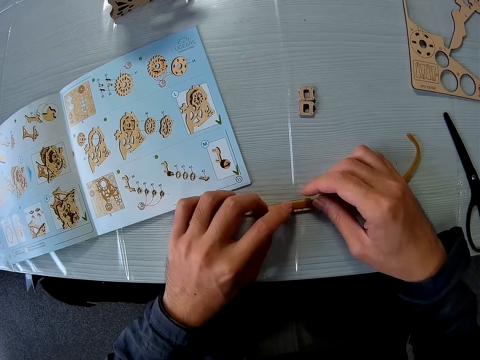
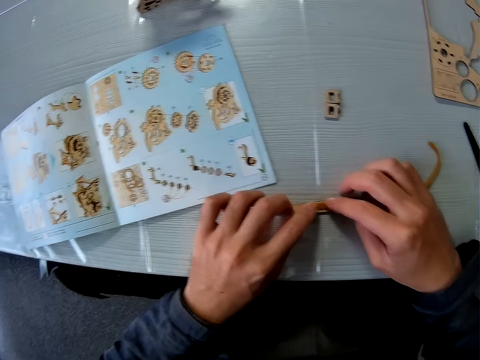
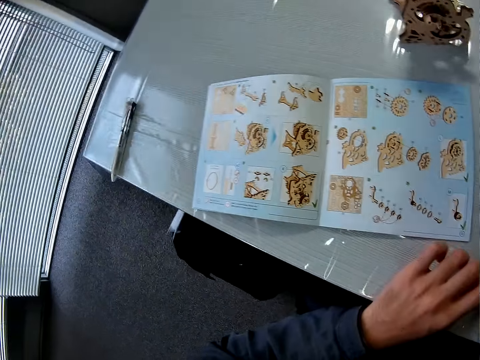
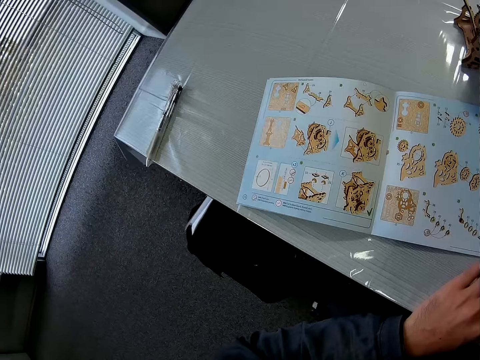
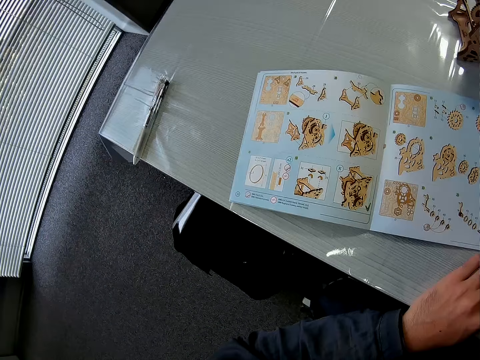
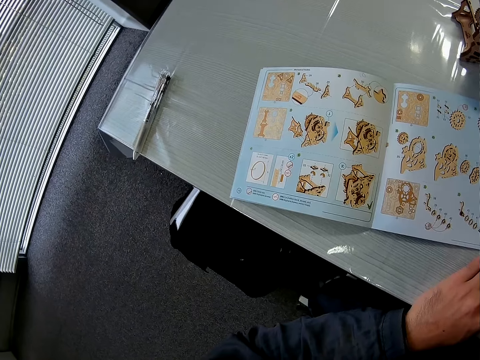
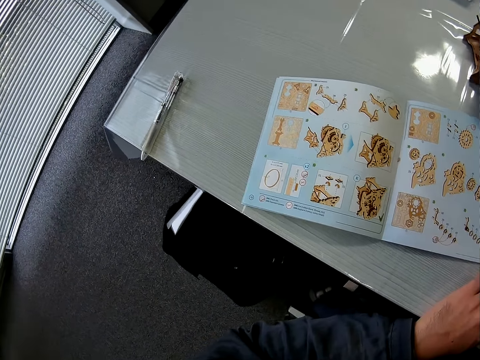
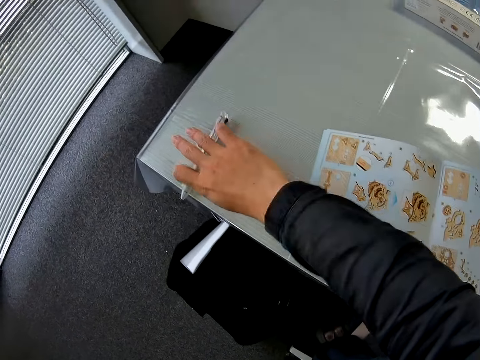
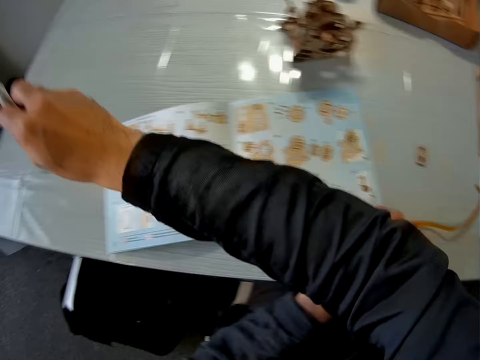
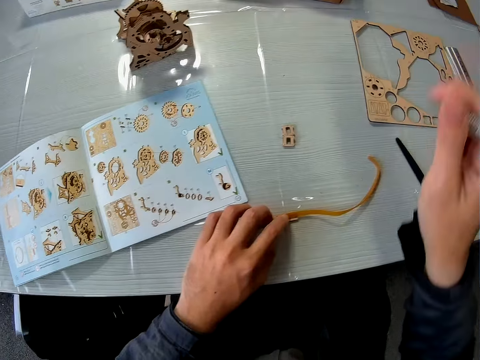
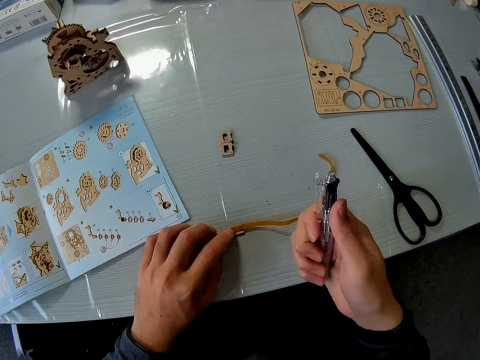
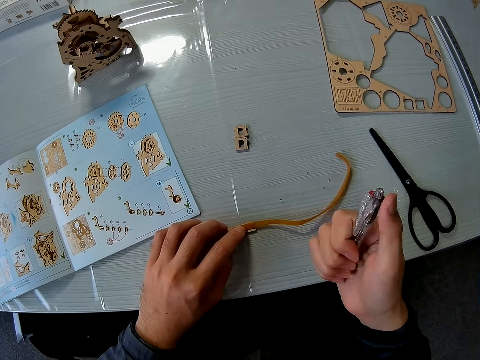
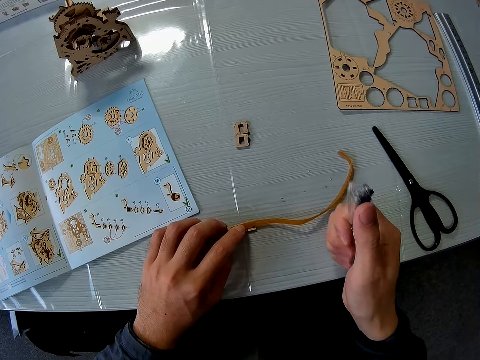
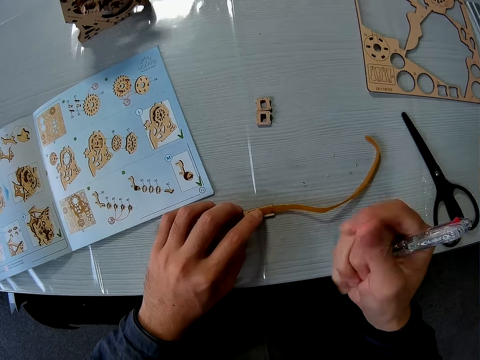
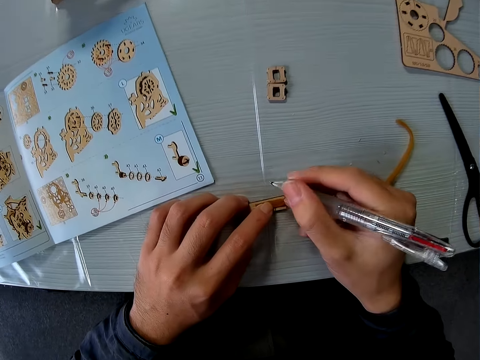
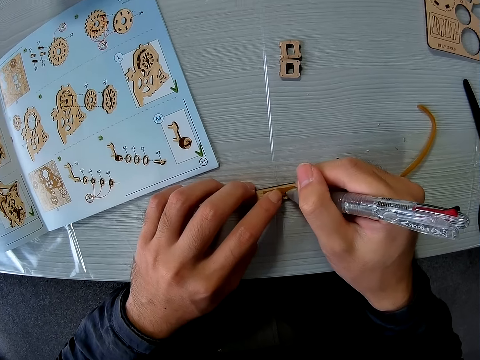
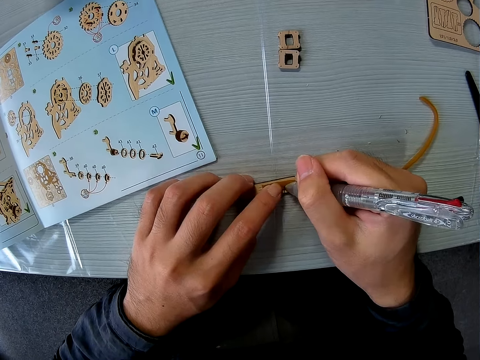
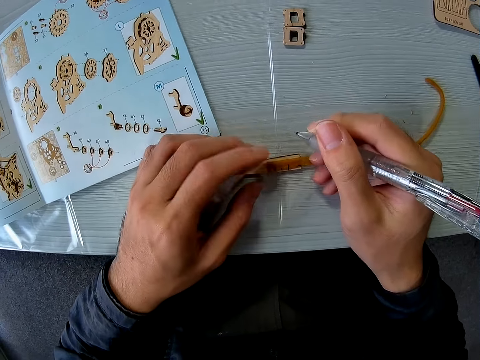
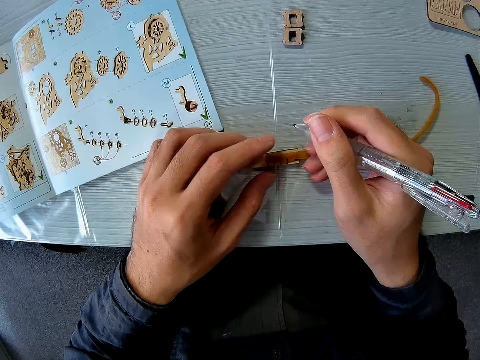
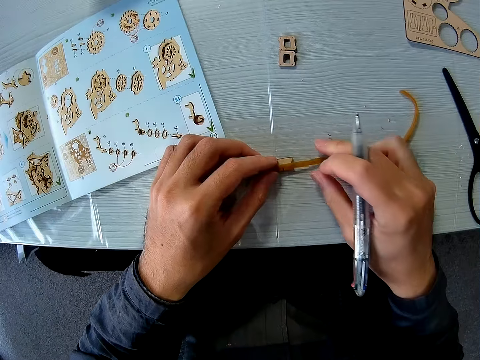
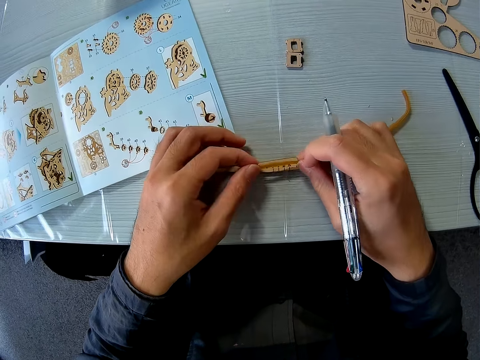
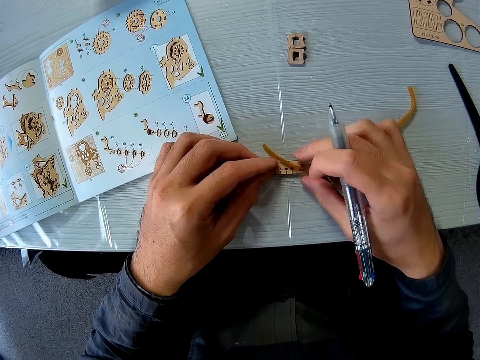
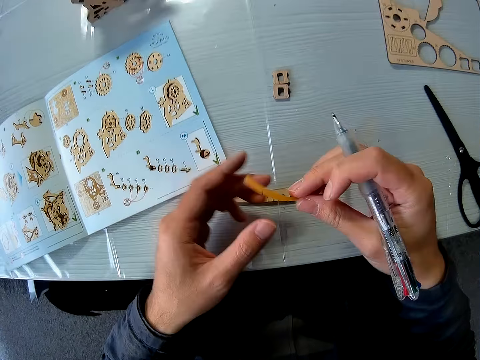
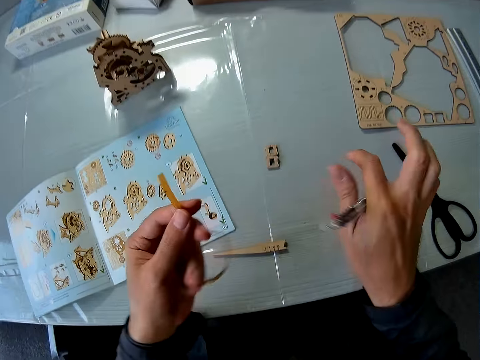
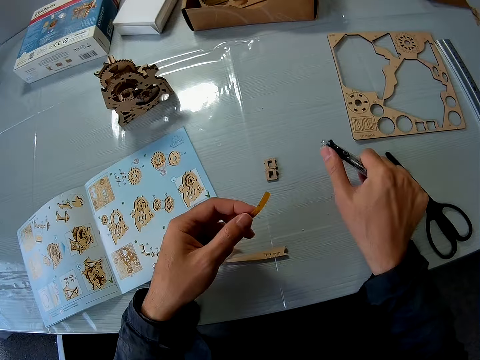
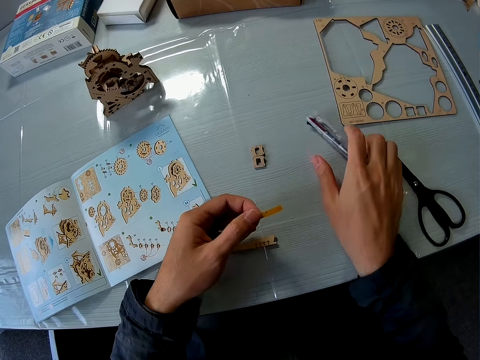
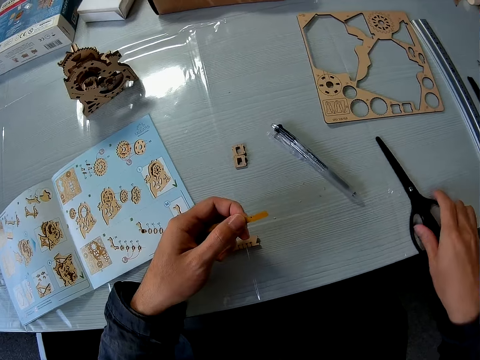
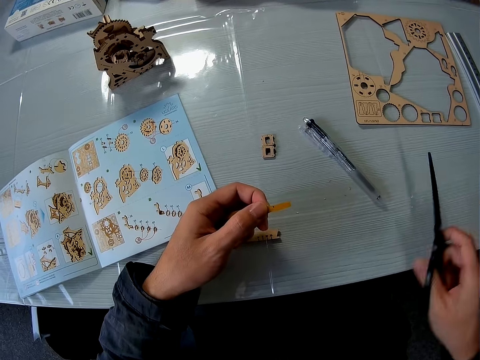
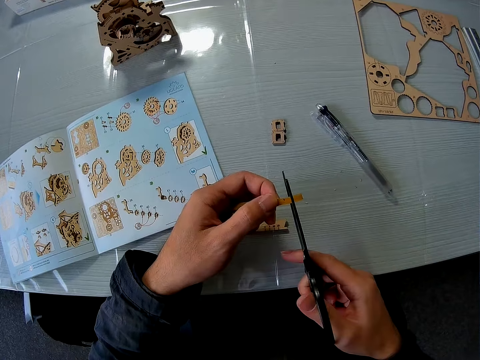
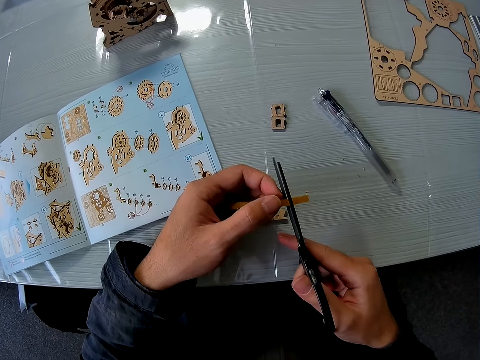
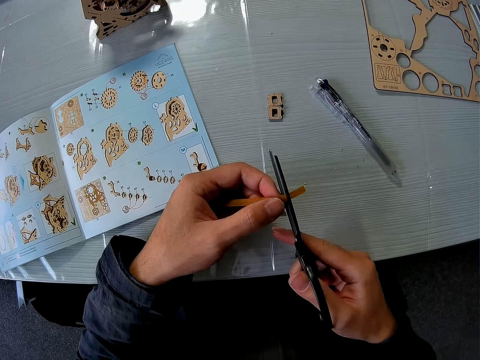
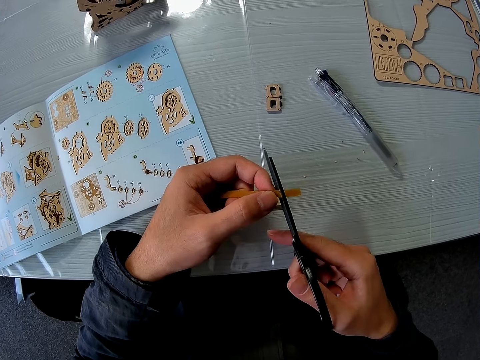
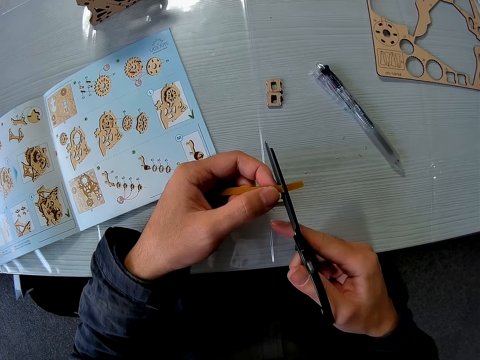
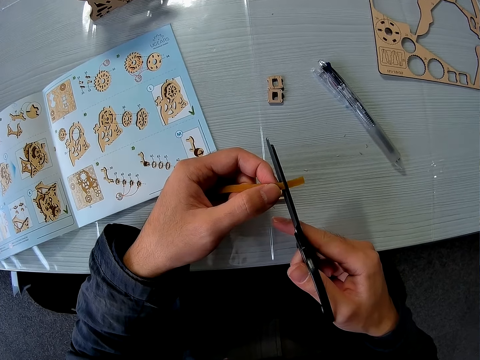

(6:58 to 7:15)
The camera wearer measures the rubber band or yellow rubber. He looks towards the instruction manual. He picks up a pen from the table. He presses the pen button. He touches the bottom of the pen with his right thumb. He marks the yellow rubber with the pen. He unhands the craft ruler and the rubber band, holds the pen. He picks the rubber band. He raises the yellow rubber. He passes the yellow rubber to his left hand. He presses the pen button. He touches the bottom of the pen with his right thumb. He drops the pen on the table. He picks up the scissors from the table. He cuts the yellow rubber with the scissors.

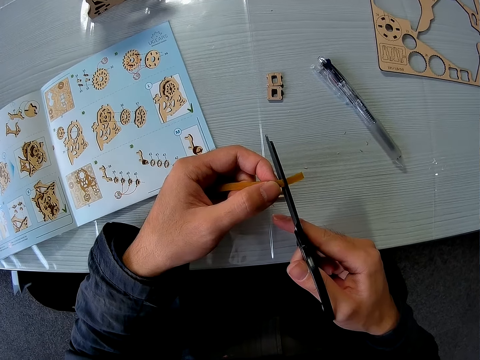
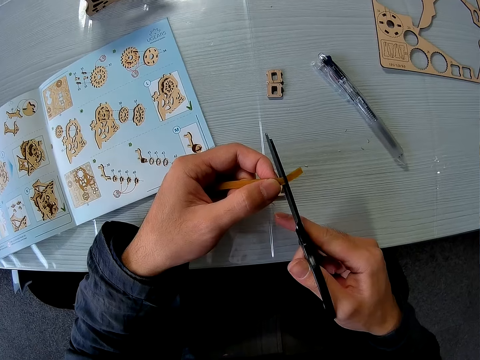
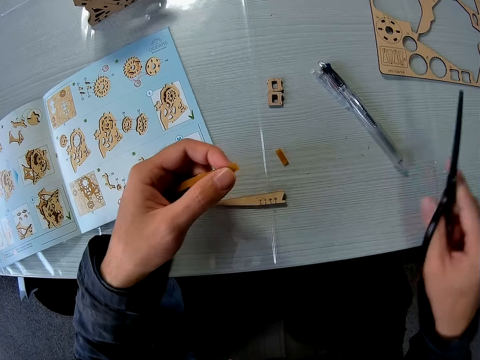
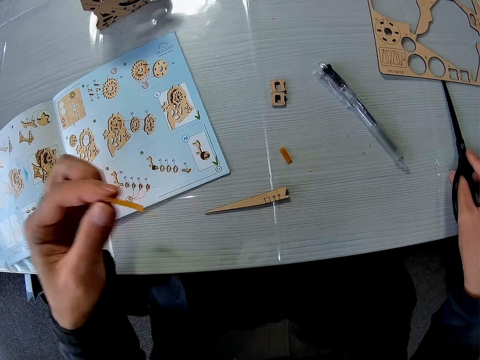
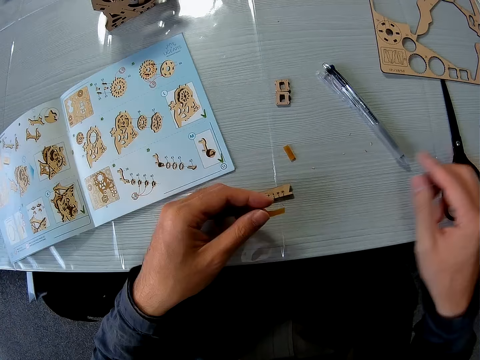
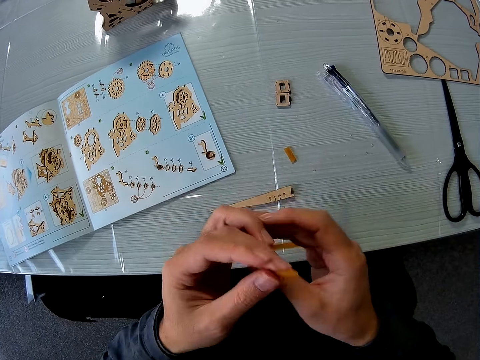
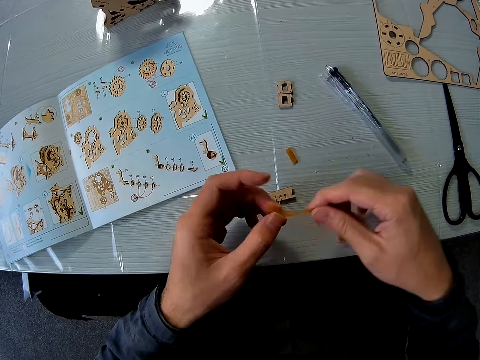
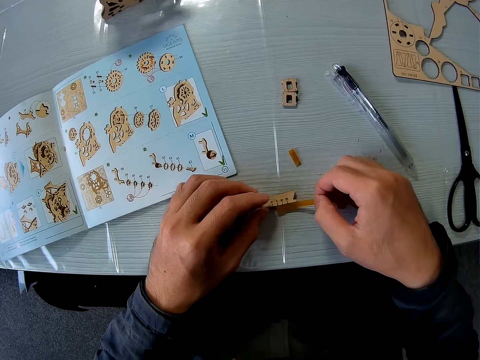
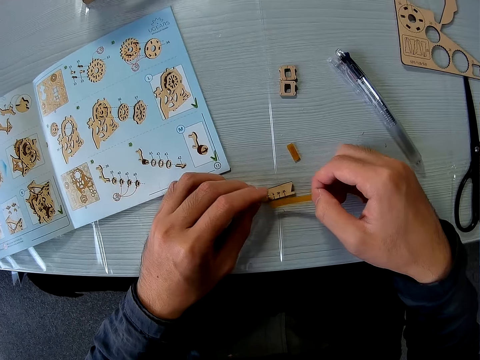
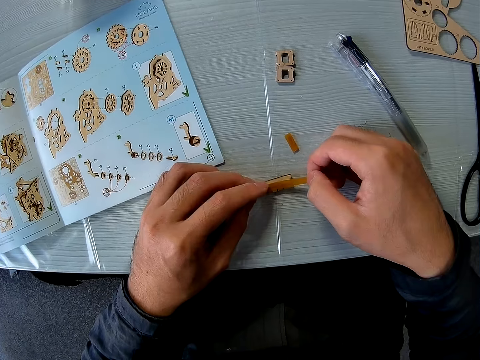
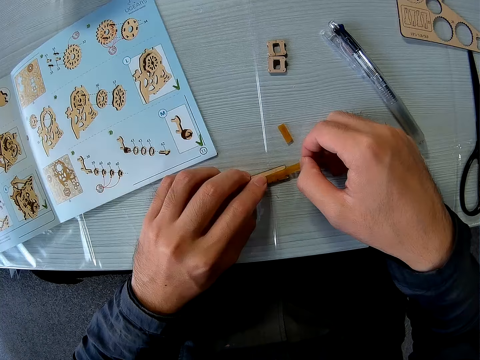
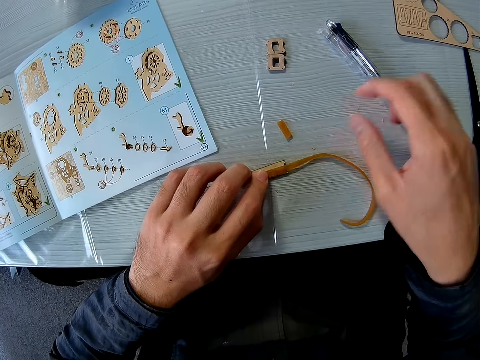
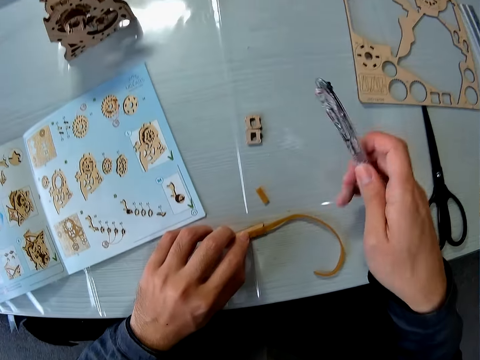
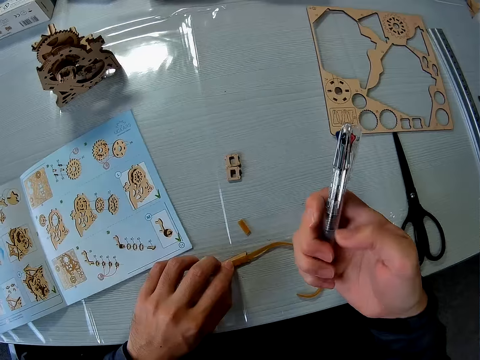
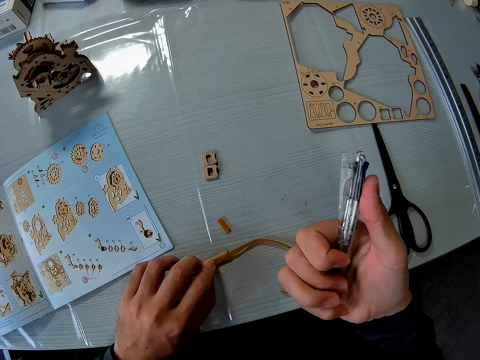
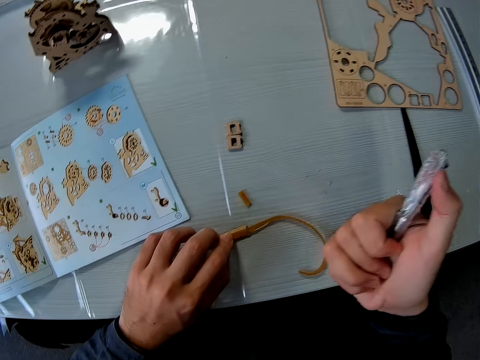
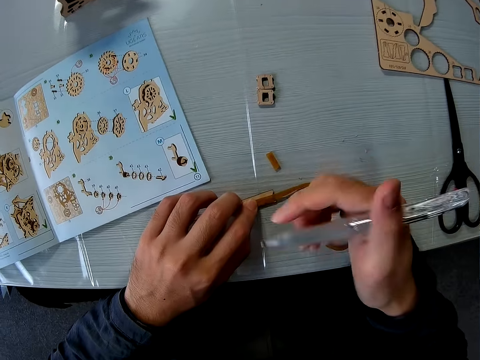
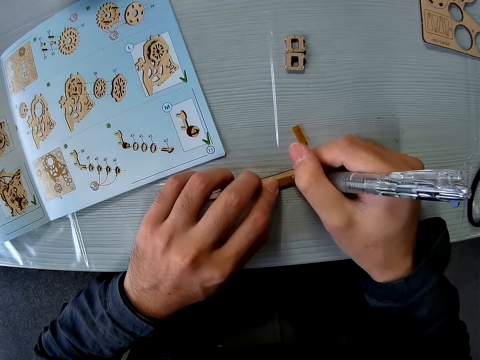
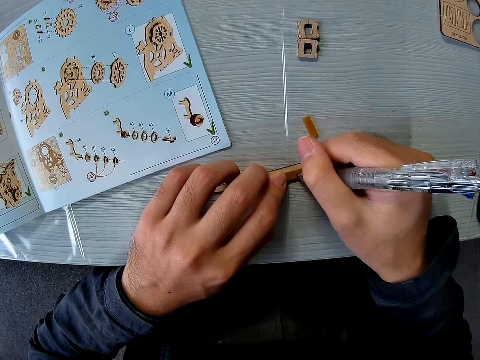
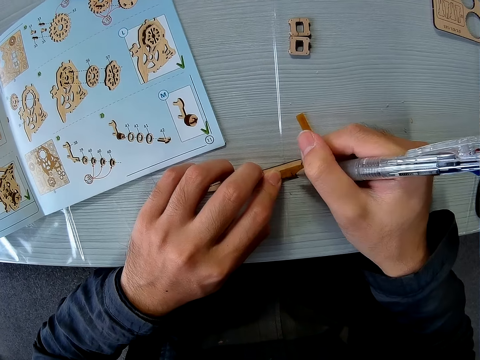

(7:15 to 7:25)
The camera wearer drops the scissors on the table. They place the yellow rubber or rubber band on the puzzle piece. They exchange the hand holding the rubber band. They measure the rubber band. They pick up the pen from the table. They press the side of the pen. They mark the yellow rubber with the pen.
